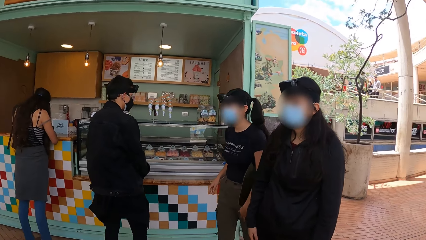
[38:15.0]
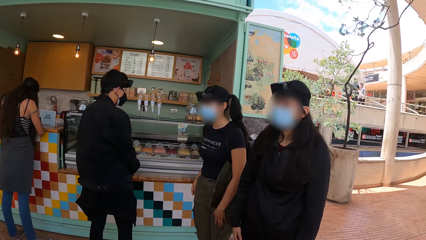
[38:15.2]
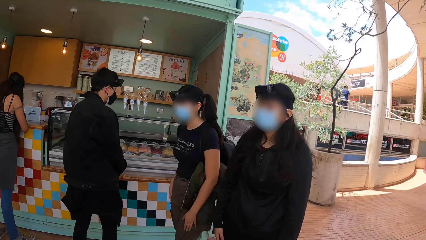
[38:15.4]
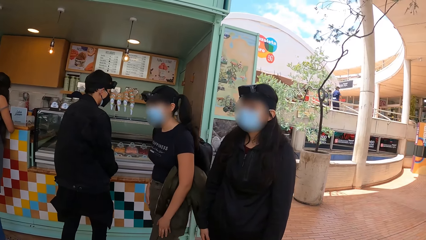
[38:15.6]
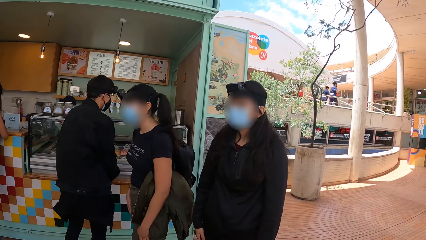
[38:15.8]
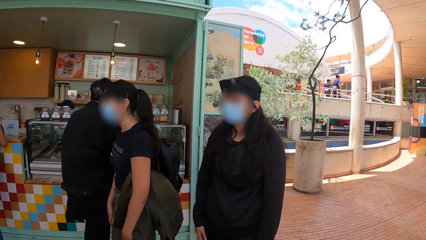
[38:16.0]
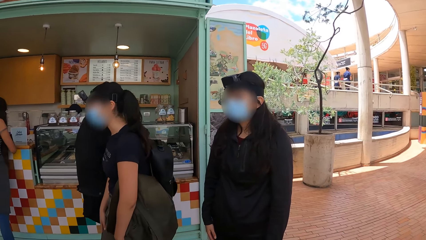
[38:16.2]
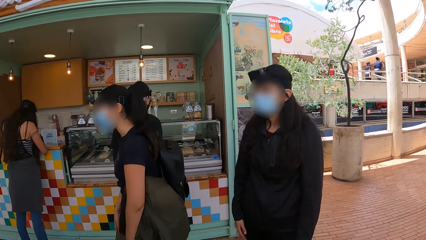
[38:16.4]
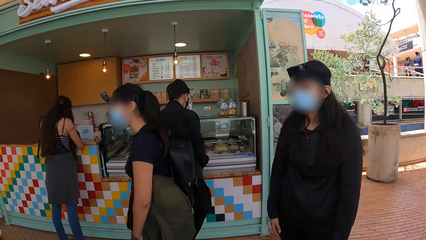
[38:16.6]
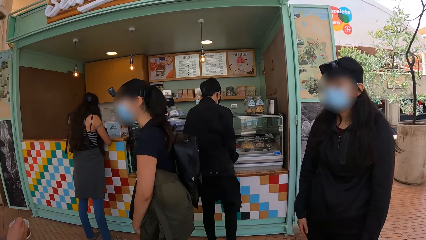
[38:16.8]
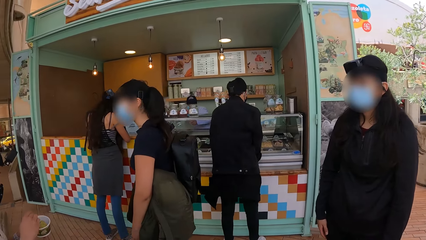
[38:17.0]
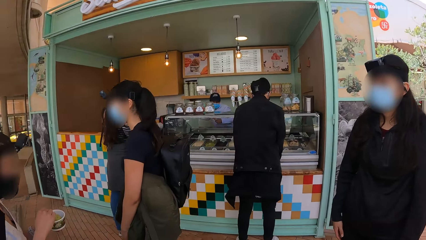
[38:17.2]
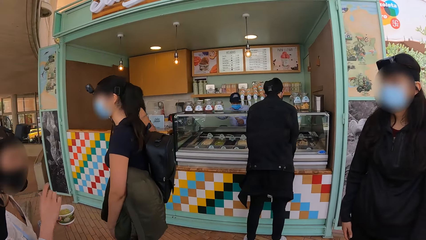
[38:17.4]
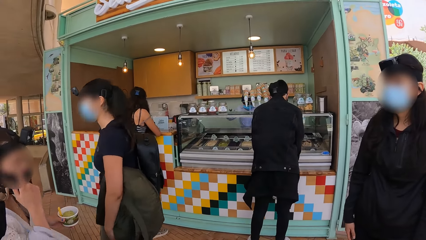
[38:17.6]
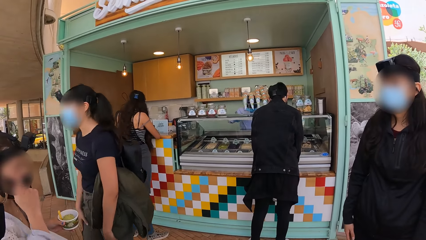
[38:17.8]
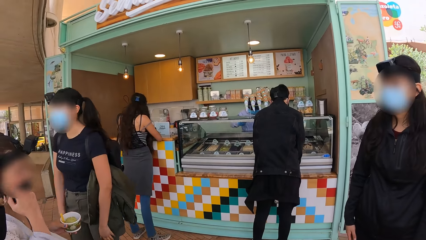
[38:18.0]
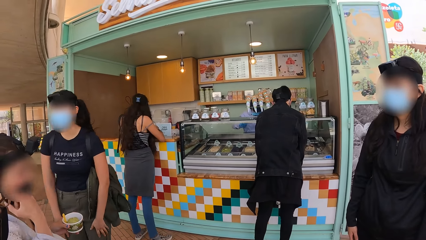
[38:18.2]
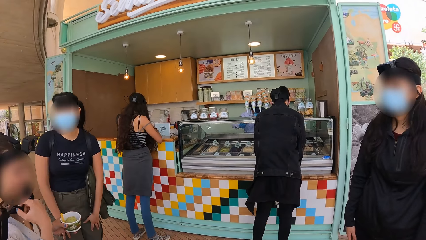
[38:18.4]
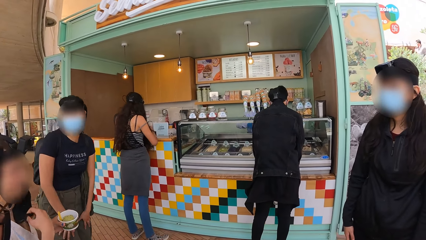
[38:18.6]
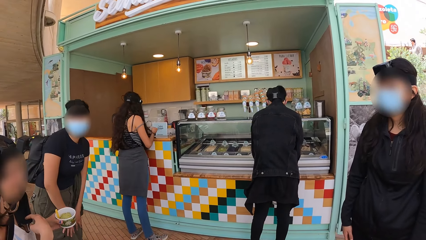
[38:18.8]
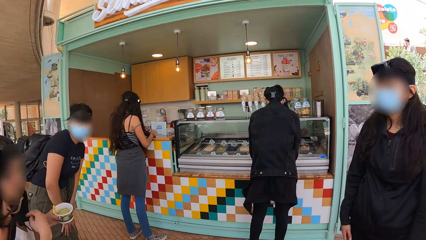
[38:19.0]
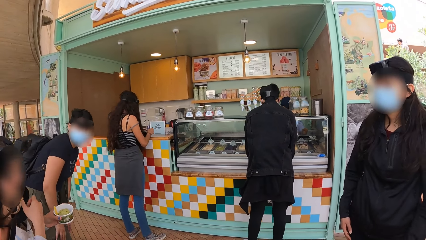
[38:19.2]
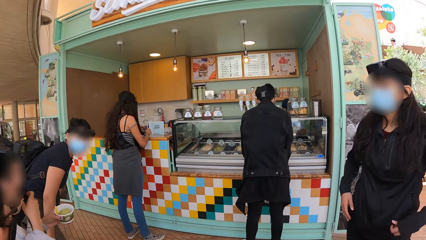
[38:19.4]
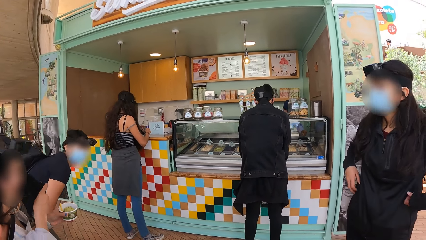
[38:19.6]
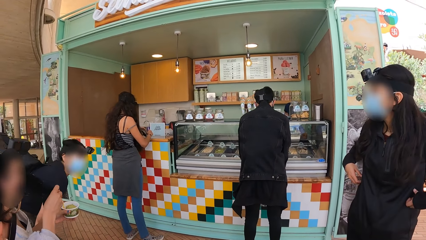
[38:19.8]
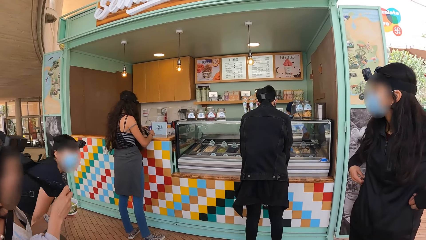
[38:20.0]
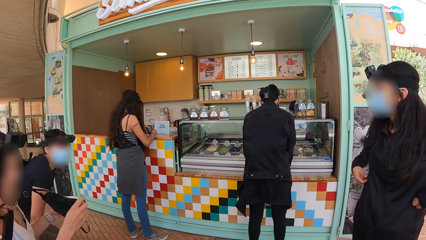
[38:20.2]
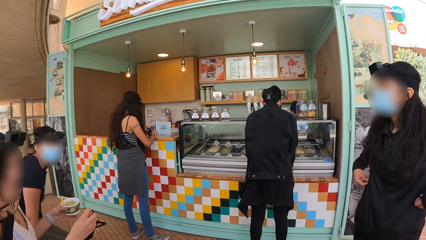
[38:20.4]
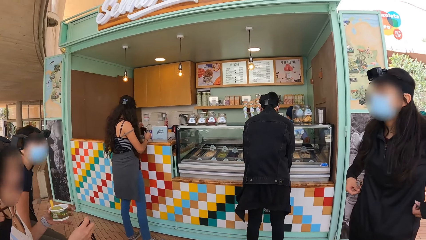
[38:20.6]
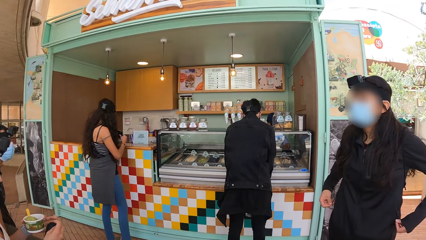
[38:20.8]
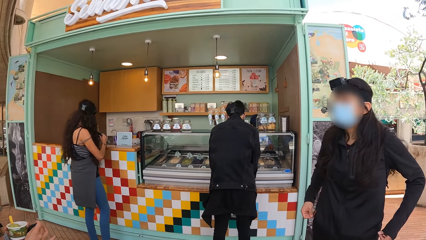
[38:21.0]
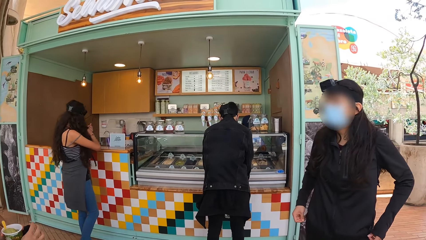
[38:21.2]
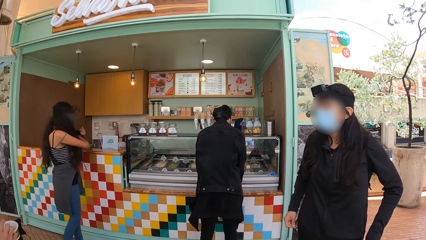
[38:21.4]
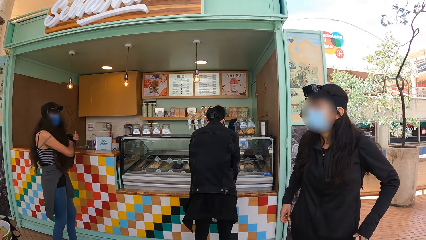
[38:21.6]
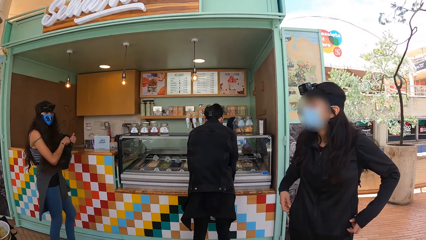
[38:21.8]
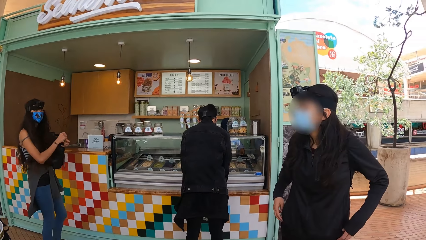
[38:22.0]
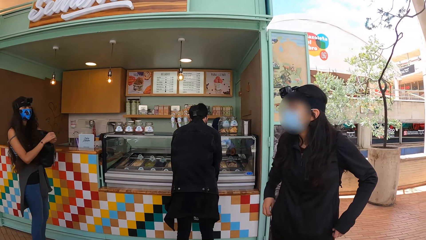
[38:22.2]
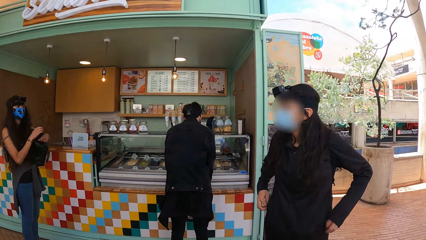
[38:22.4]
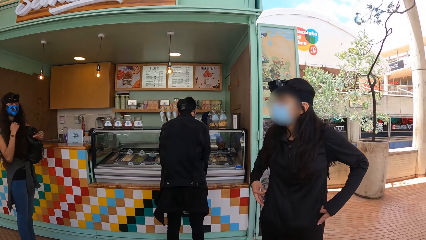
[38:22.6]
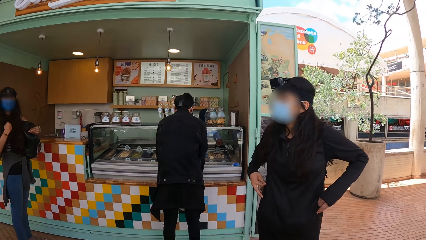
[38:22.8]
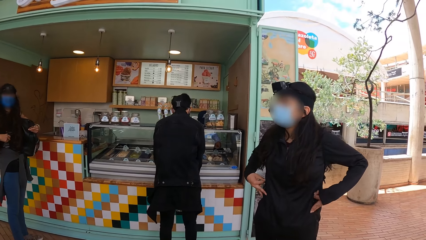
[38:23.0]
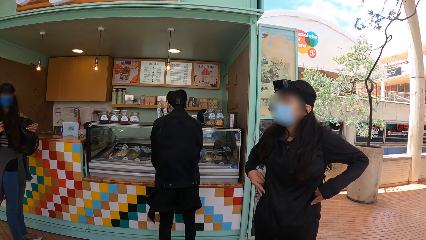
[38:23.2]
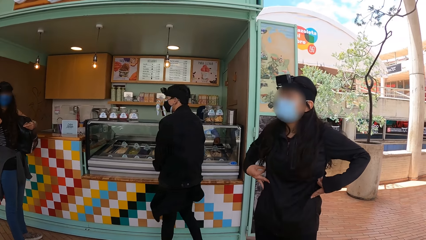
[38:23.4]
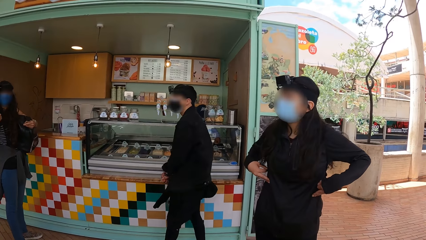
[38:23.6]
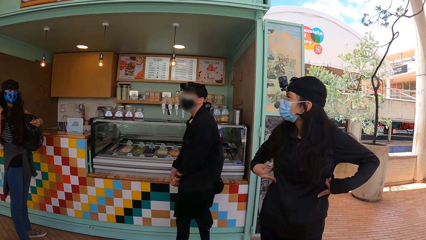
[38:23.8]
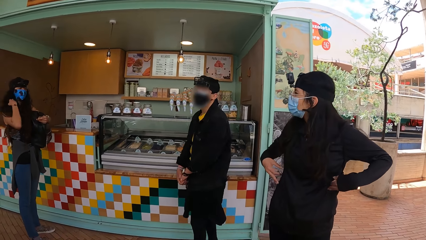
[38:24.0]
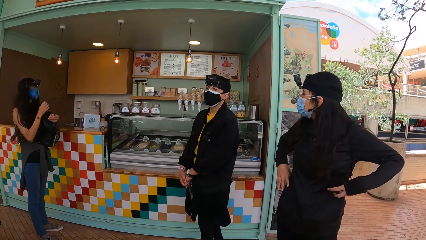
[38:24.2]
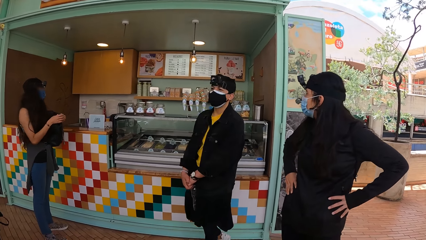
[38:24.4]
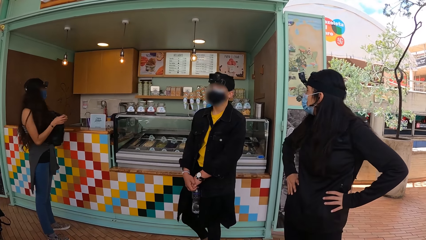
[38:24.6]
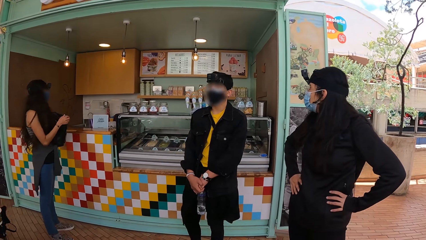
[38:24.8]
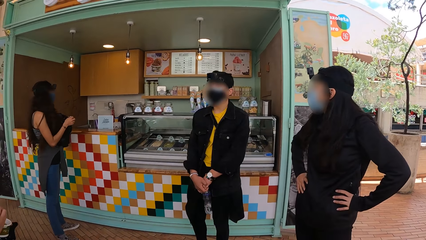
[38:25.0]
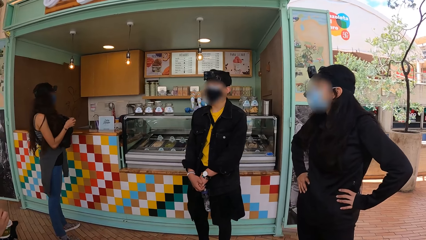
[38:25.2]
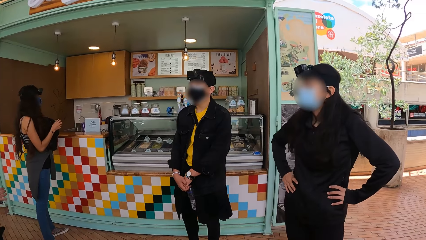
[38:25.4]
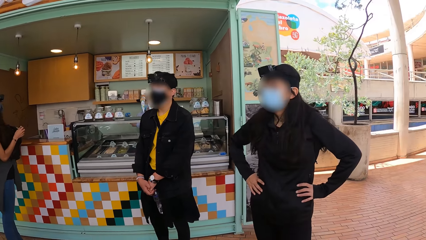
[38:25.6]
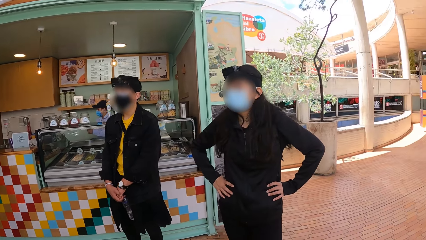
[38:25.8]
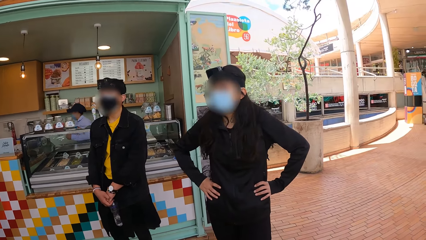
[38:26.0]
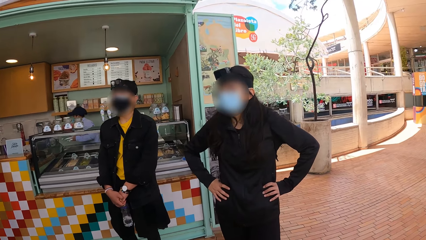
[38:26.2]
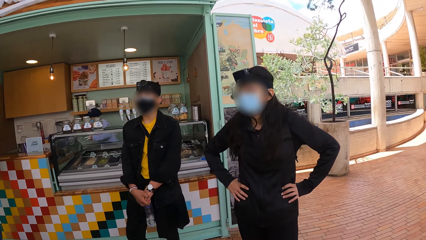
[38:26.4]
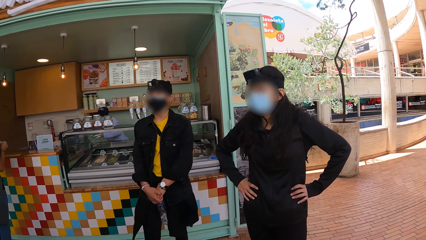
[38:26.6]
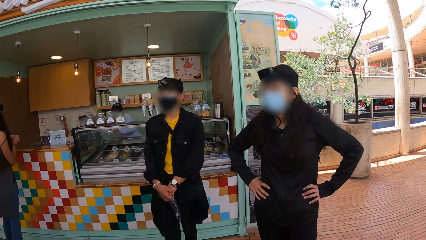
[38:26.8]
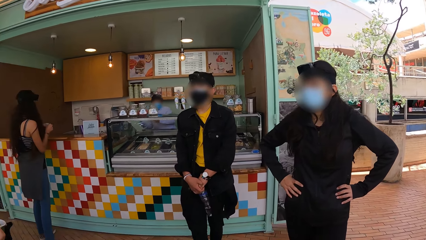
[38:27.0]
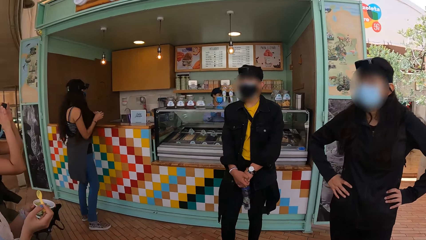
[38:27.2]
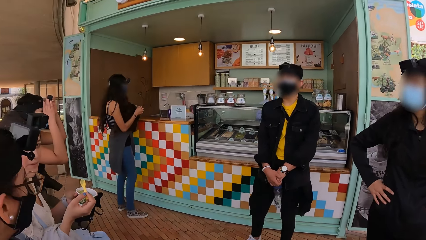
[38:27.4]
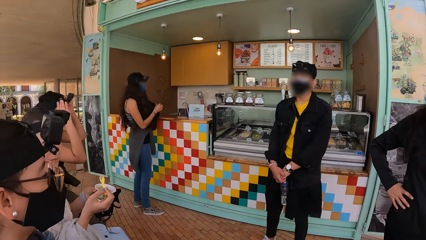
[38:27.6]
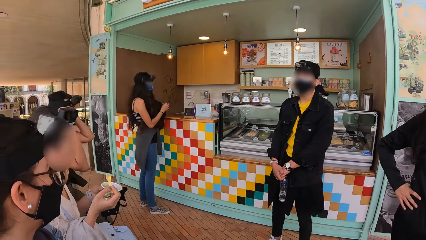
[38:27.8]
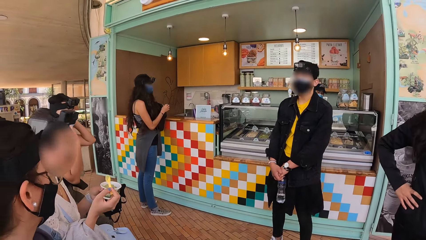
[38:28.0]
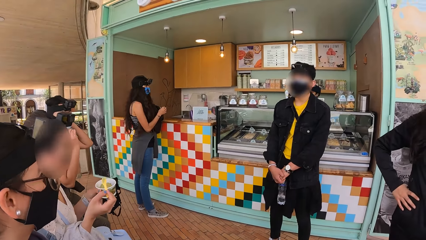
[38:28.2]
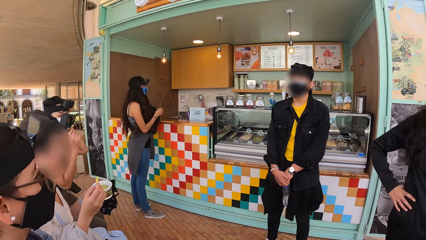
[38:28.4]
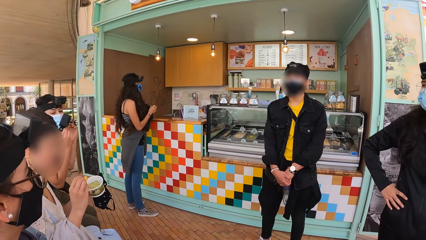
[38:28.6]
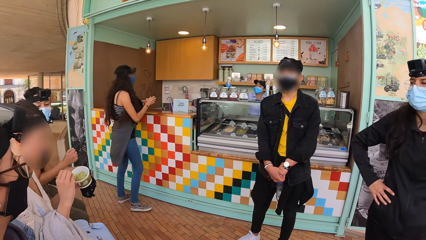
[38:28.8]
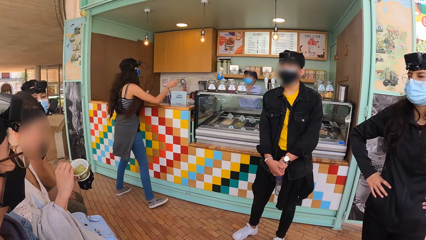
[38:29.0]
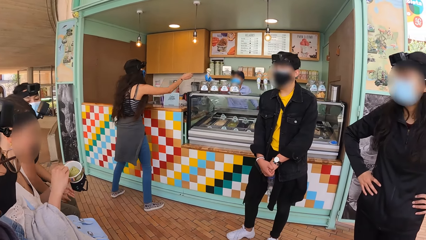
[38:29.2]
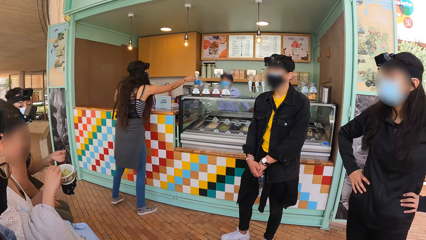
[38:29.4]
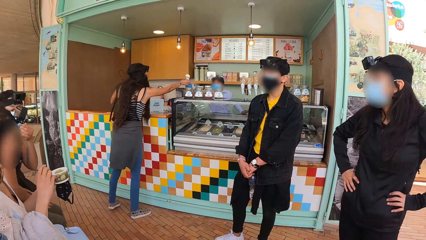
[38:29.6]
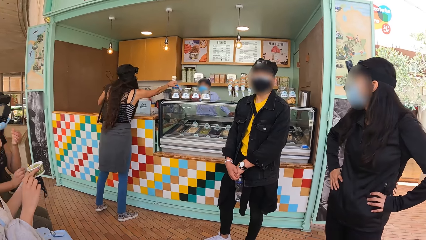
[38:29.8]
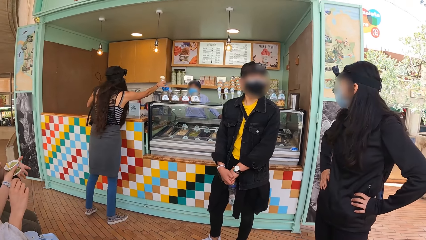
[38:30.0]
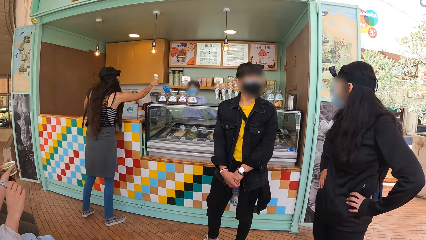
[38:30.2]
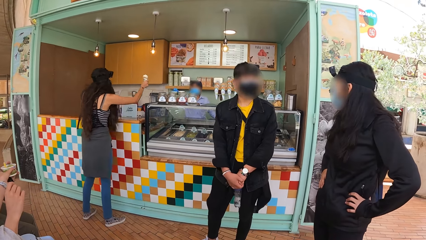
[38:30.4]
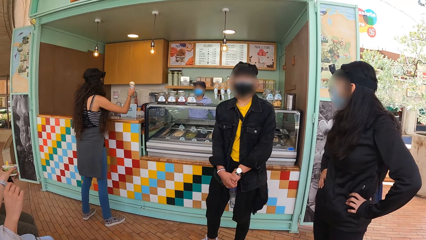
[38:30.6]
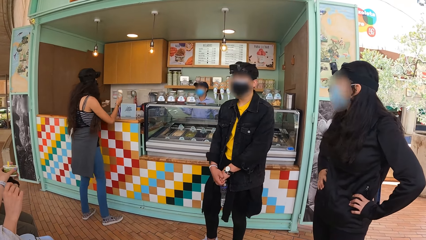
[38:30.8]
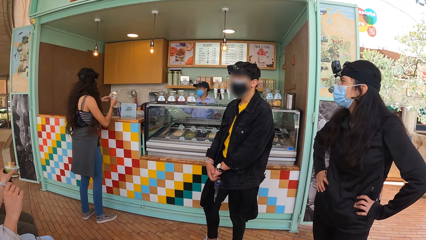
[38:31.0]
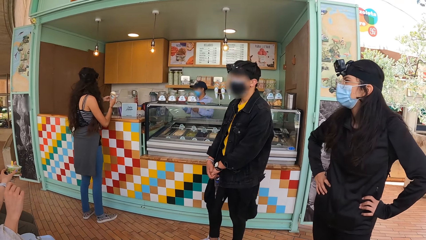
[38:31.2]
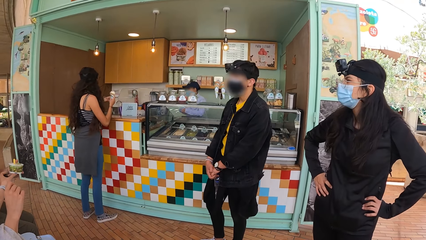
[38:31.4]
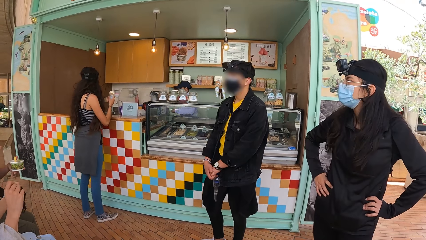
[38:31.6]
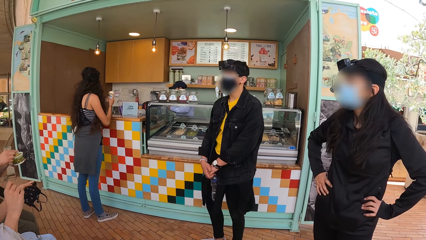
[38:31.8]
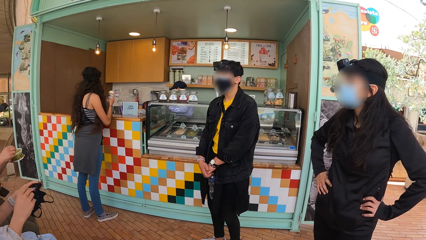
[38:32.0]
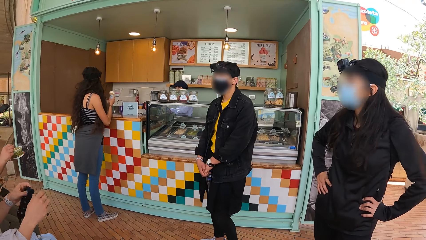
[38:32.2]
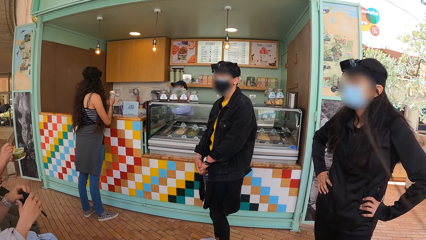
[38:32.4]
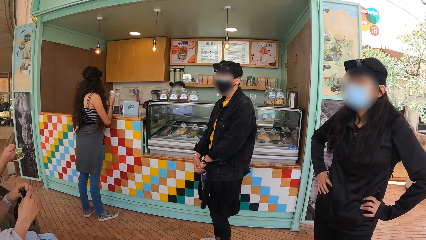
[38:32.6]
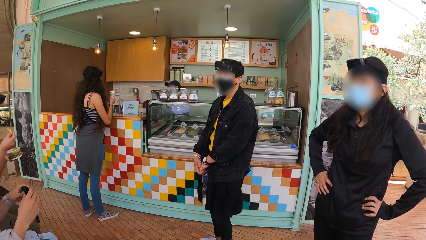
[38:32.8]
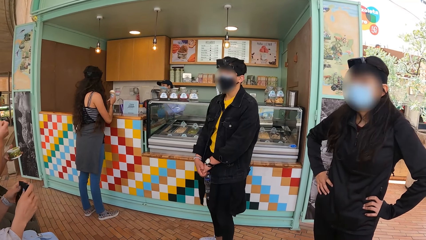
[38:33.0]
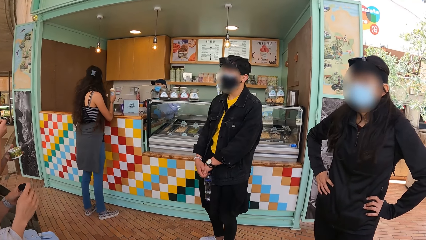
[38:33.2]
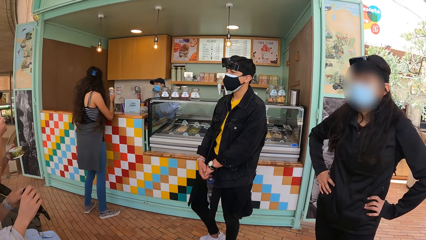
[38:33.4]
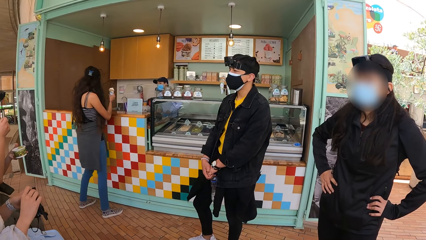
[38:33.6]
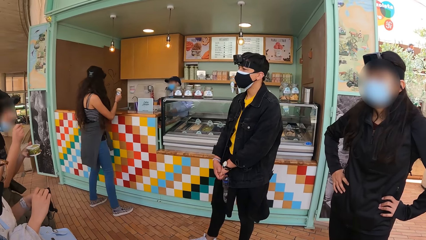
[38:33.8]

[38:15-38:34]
A man stares at something. A woman moves her hands. The man looks around.
